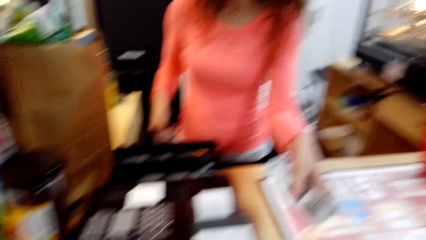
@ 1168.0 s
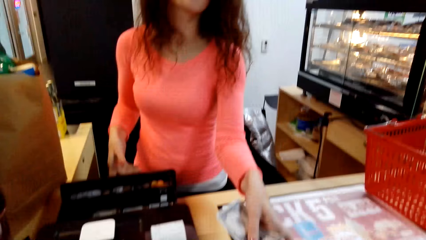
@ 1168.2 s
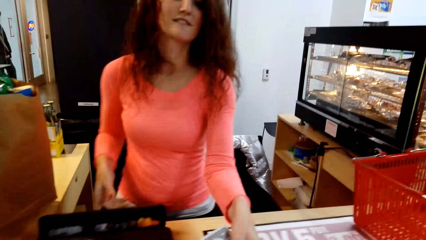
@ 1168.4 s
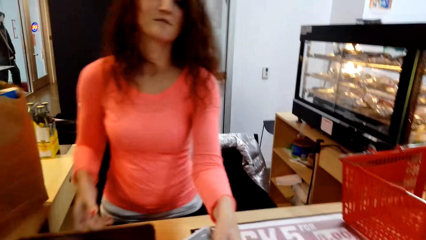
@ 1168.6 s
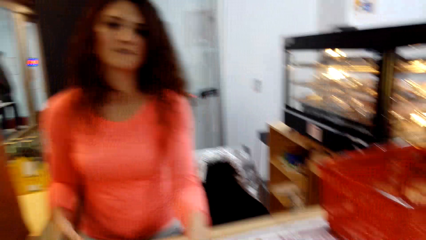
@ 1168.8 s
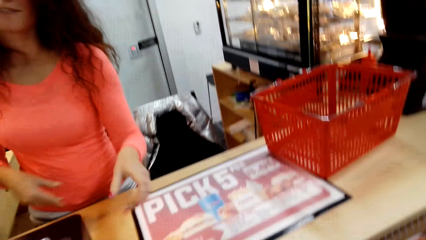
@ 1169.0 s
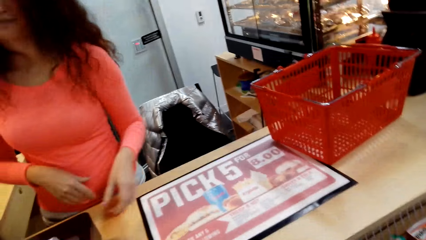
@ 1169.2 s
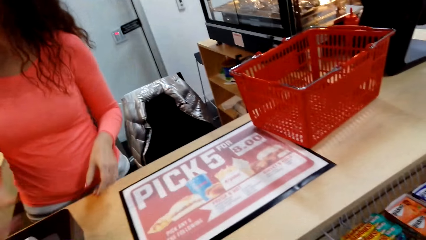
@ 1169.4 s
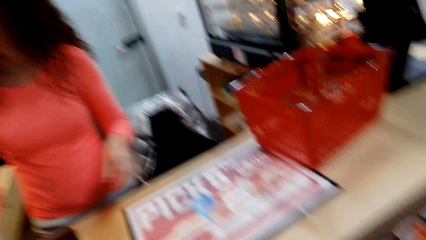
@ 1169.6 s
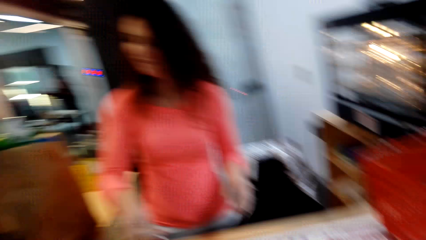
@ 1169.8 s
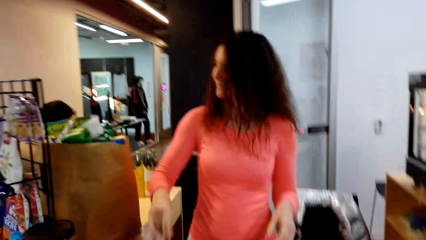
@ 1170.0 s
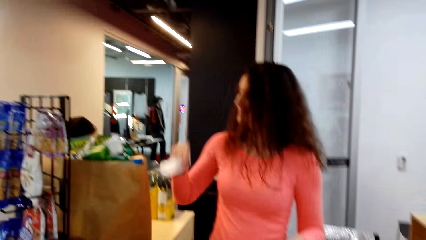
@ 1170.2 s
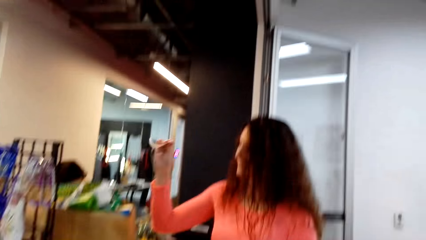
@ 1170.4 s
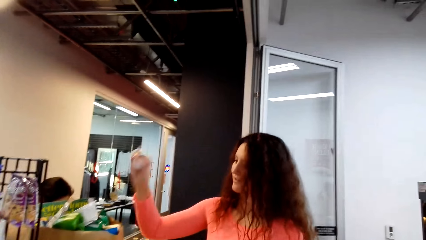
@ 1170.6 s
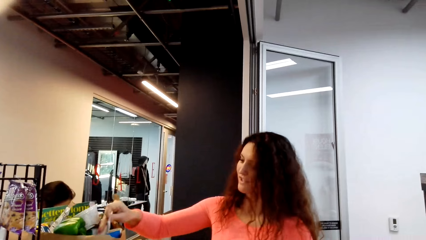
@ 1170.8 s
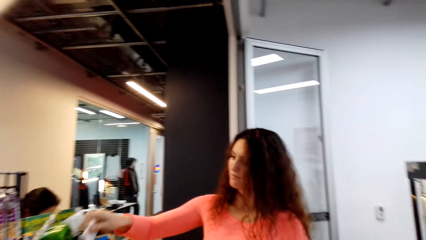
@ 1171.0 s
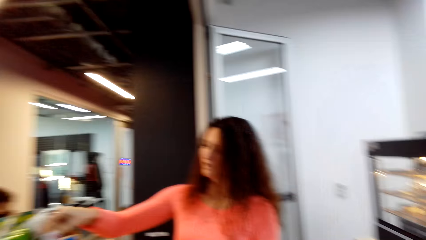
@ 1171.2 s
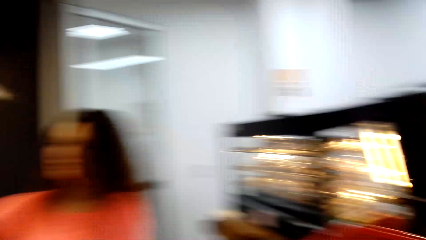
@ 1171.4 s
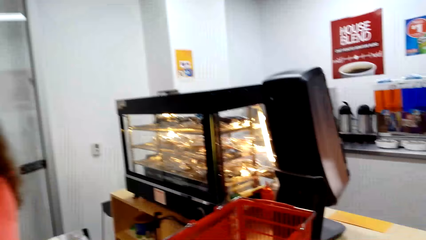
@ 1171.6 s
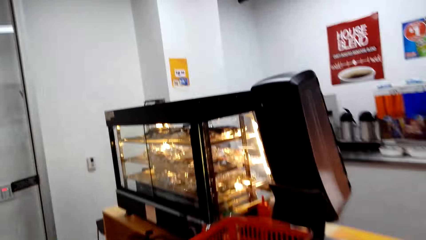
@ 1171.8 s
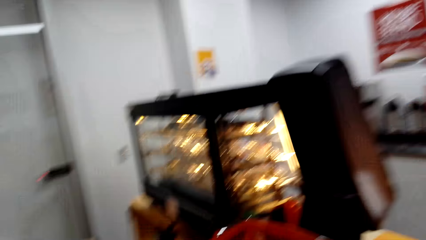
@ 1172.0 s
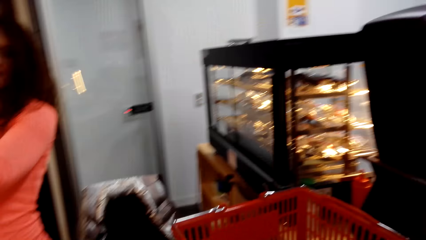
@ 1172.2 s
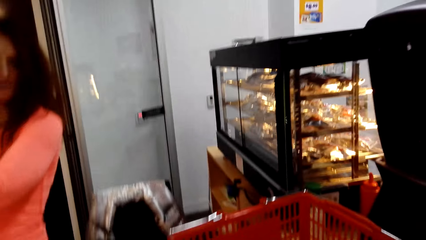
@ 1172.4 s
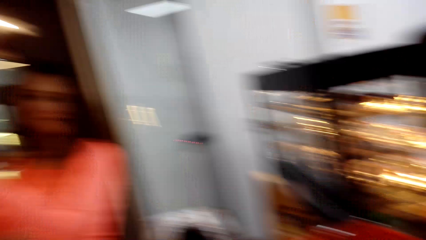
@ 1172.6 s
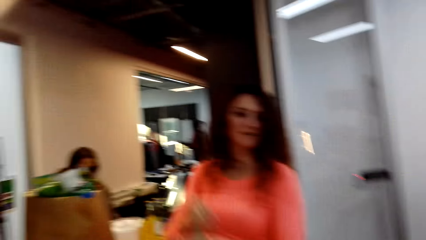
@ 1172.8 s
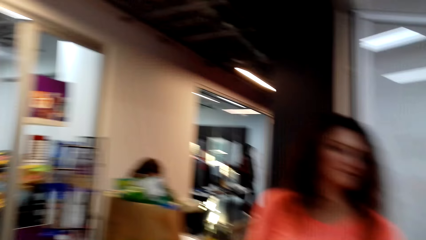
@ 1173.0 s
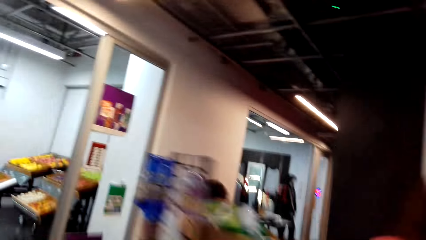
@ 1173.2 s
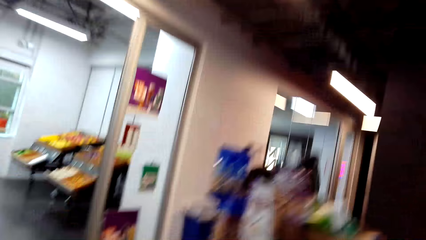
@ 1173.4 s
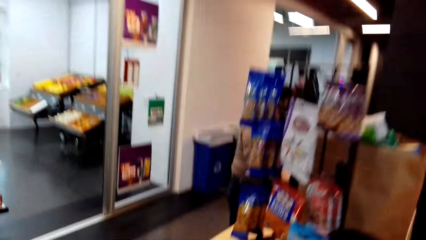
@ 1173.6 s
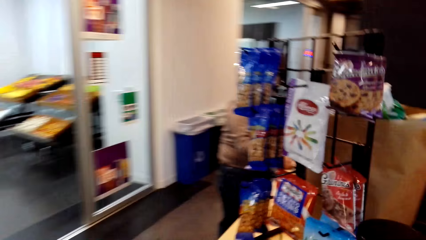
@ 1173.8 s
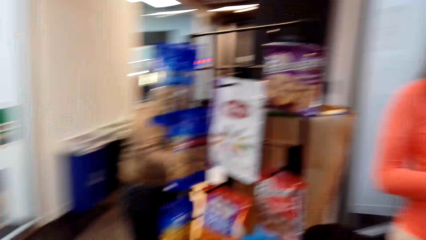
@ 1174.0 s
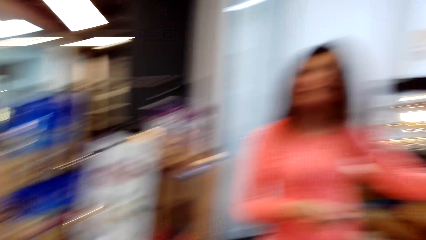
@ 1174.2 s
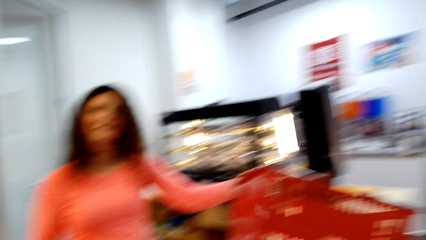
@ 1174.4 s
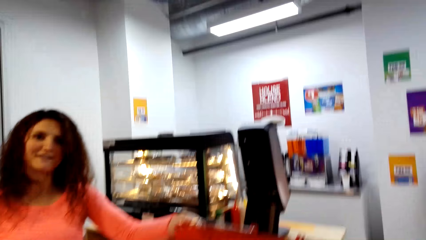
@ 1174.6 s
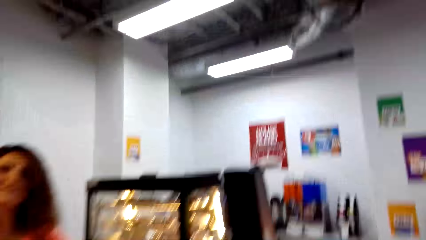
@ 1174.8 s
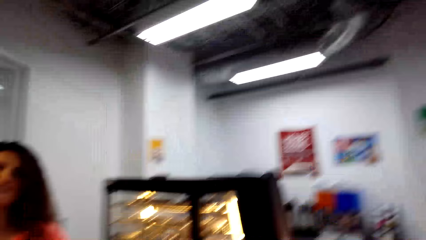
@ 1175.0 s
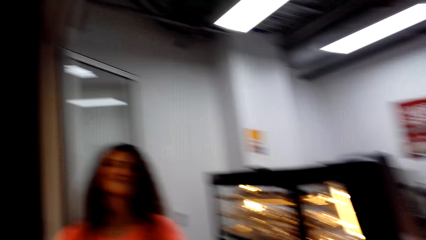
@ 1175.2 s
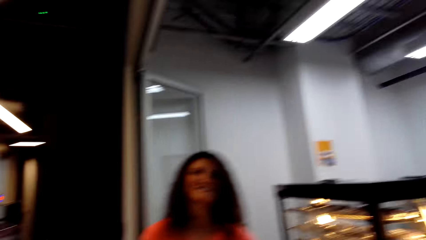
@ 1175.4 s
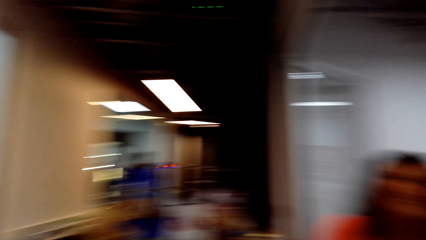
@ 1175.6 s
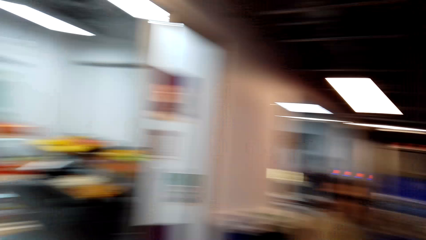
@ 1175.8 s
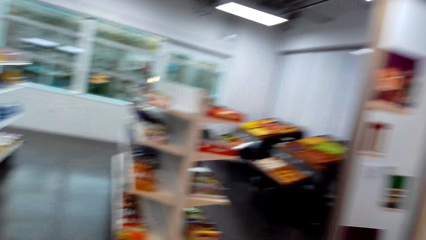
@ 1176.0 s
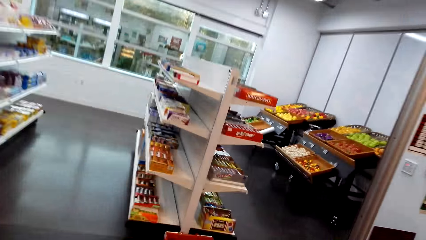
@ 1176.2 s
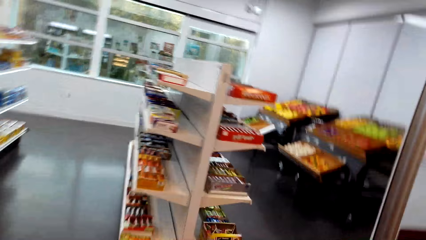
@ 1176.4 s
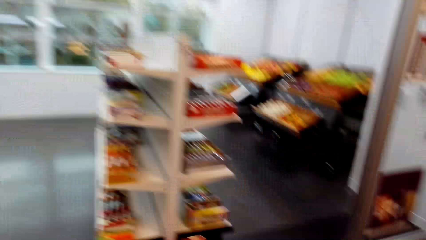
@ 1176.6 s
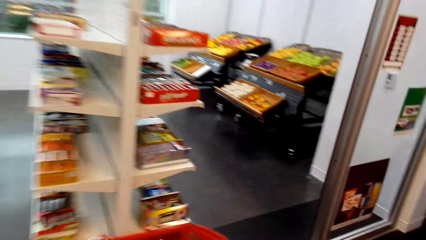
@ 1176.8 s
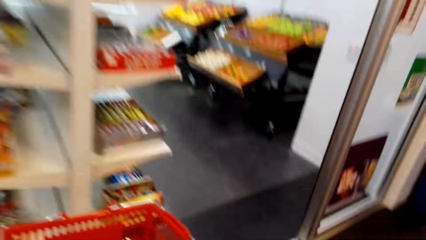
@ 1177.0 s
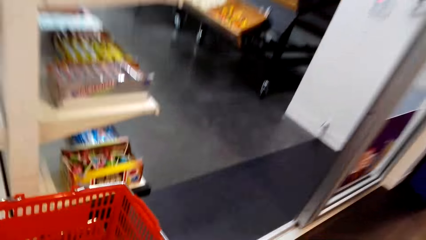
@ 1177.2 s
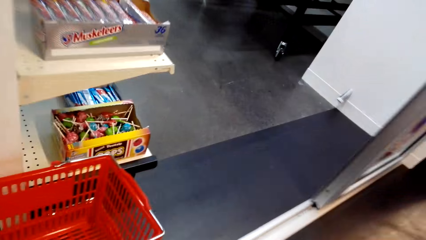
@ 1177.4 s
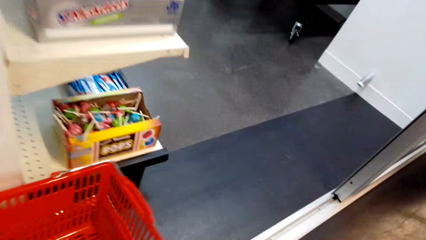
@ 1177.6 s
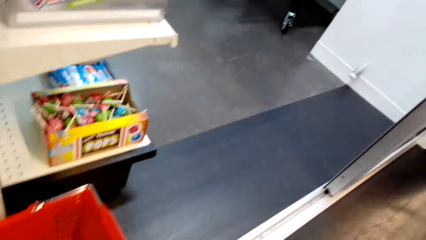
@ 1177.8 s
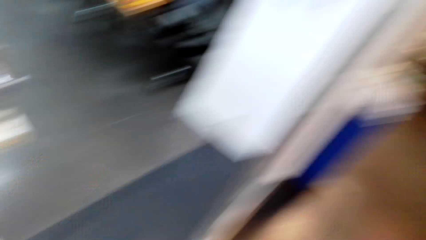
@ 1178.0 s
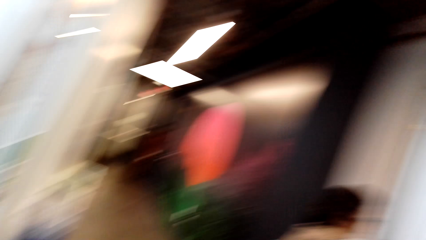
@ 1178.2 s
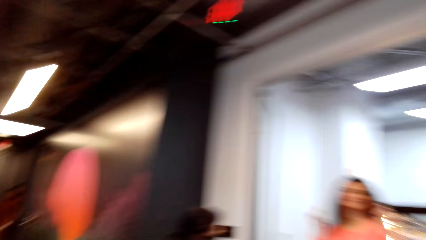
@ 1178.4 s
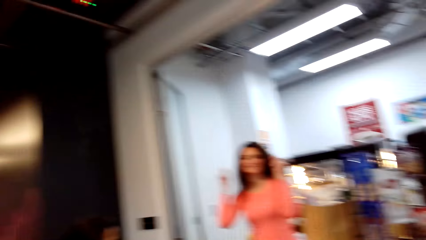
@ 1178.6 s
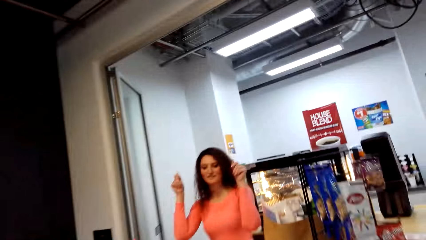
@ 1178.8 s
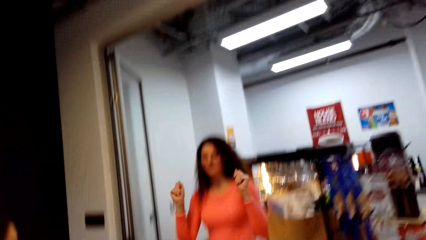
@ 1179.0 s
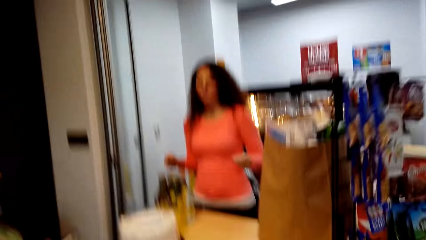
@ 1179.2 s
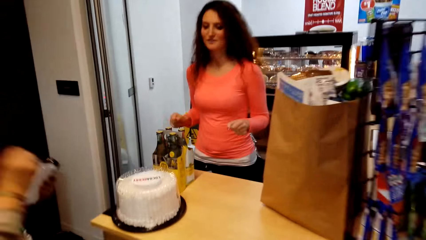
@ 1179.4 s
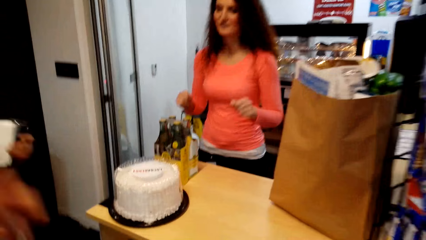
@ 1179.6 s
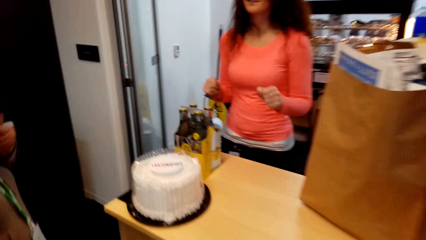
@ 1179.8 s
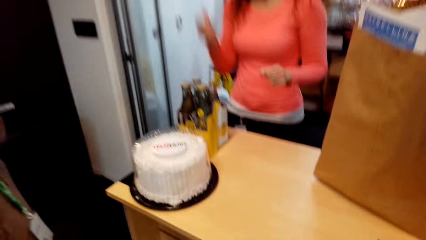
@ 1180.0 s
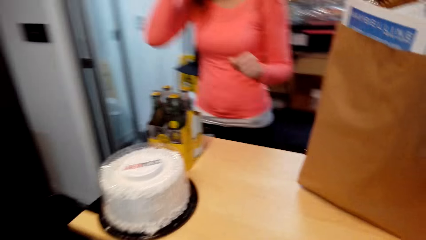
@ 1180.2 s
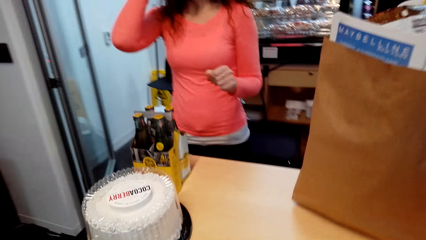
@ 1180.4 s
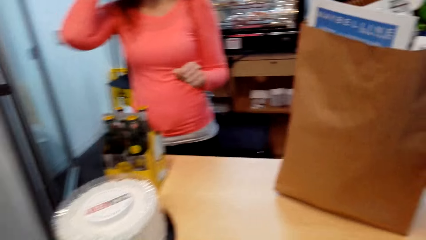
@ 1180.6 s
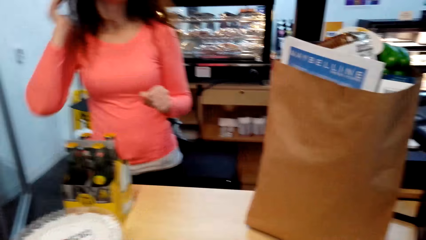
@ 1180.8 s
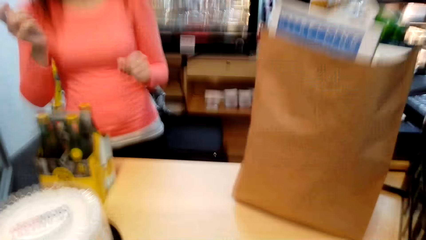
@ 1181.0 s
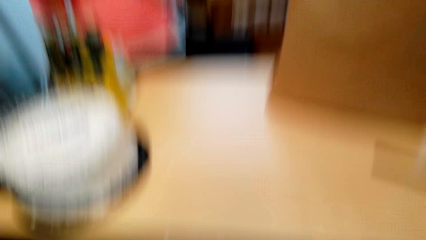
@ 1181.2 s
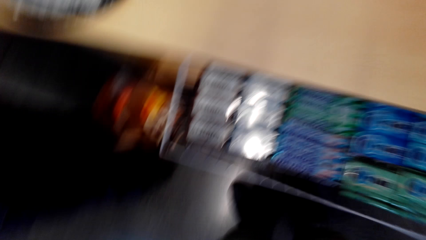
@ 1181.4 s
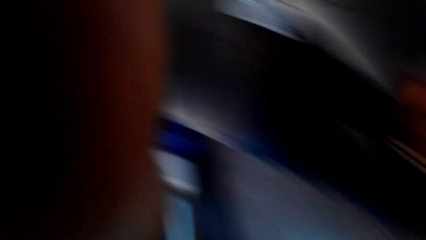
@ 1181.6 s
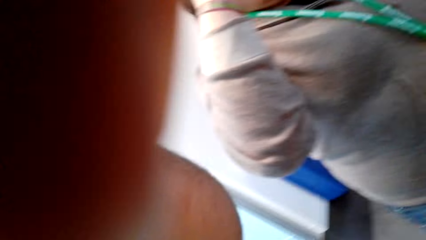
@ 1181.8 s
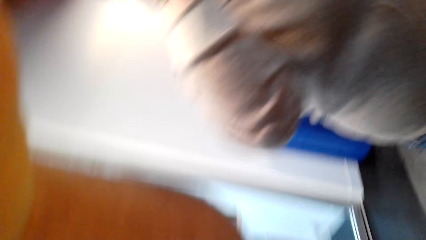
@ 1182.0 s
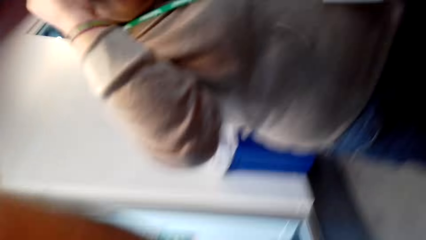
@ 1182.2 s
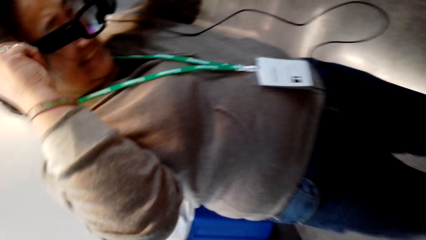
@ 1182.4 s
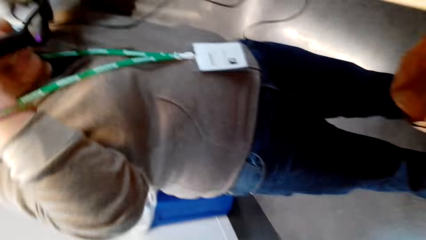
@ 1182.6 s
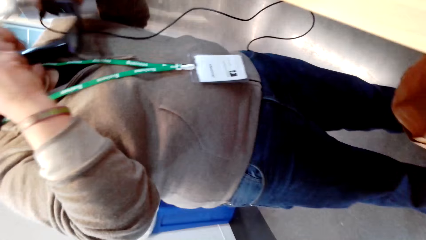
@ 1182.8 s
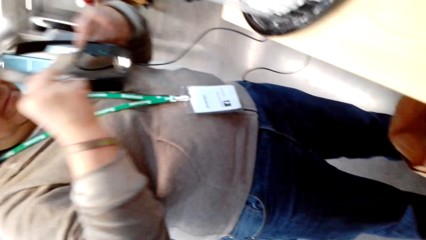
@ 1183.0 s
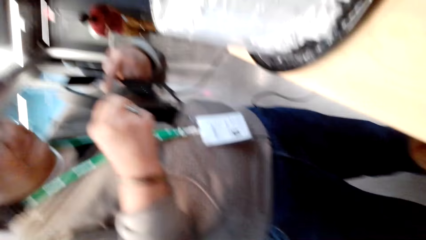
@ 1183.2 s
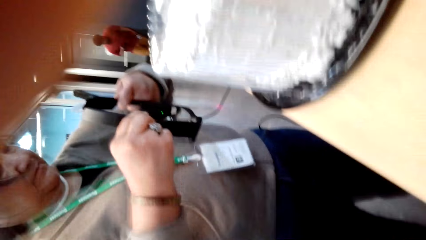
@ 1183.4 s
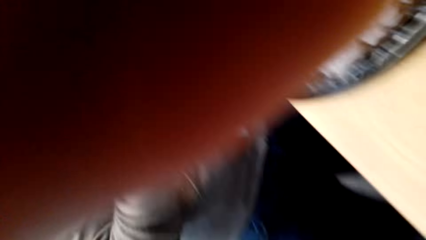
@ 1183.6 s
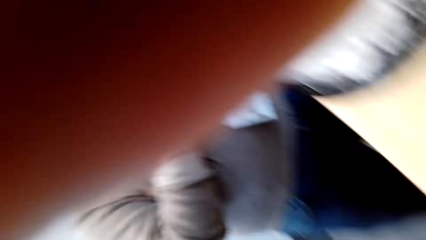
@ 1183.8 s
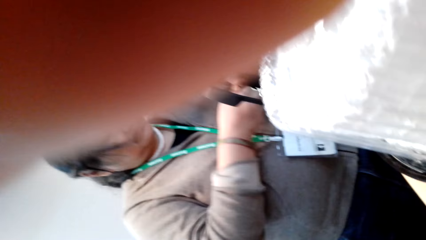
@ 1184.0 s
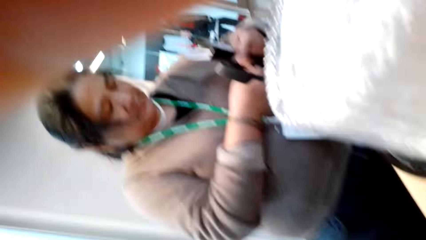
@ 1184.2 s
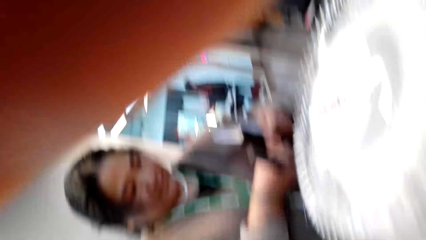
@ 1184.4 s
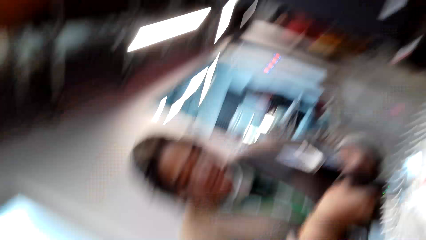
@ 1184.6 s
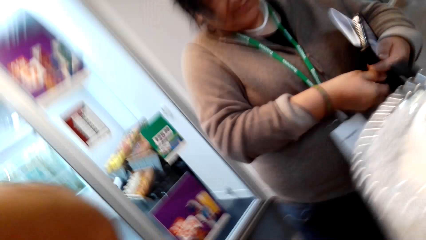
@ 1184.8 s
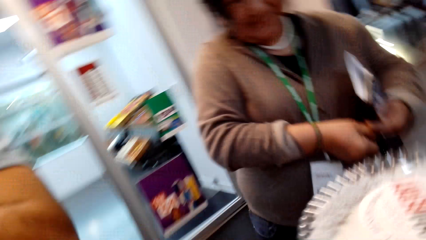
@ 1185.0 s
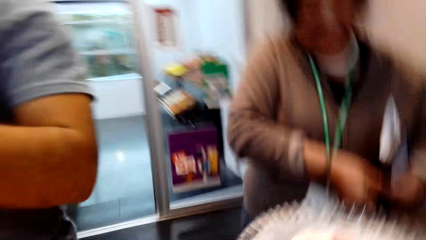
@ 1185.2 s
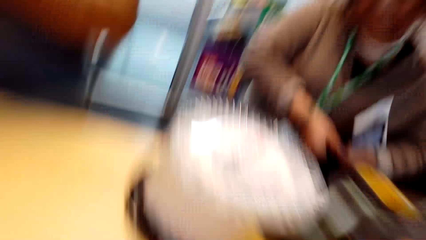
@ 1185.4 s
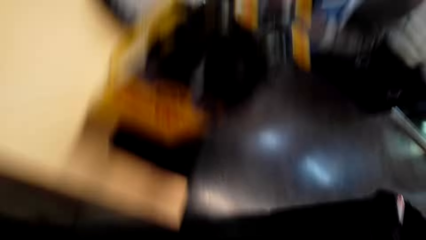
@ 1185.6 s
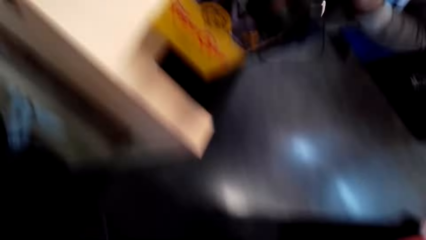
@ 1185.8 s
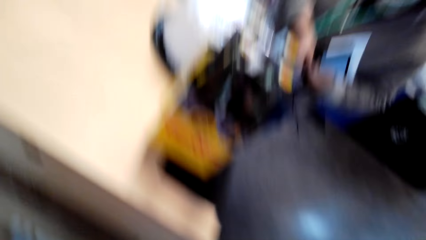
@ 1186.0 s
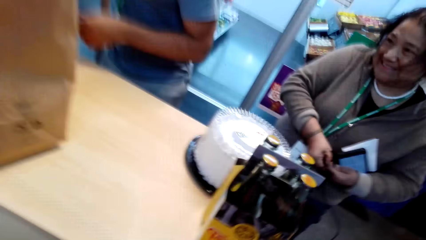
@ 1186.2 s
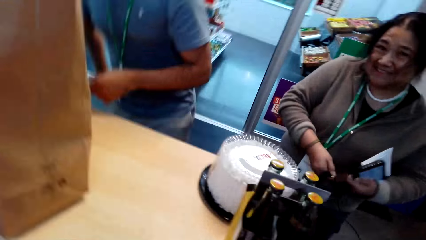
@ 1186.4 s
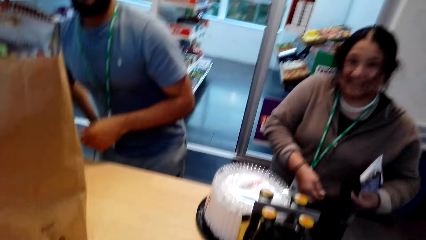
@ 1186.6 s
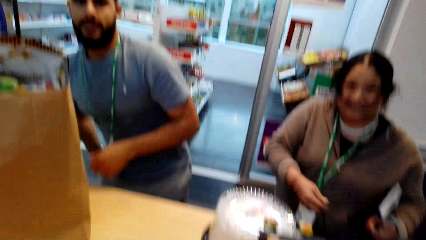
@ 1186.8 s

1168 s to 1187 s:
The woman gives money to the camera wearer. The camera wearer looks at the woman. The woman puts receipts in the paper bag. The camera wearer looks at a glass display. They converse with the woman. They walk around the supermarket. They look at displayed items. They look around. They look at shelves. They look at a basket. They look at the woman. They converse with the woman. They adjust the camera. Another woman removes the camera. The camera wearer looks at a man. They adjust the camera. They look at another woman.
